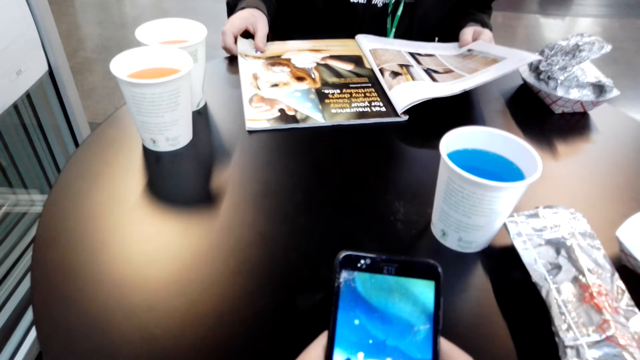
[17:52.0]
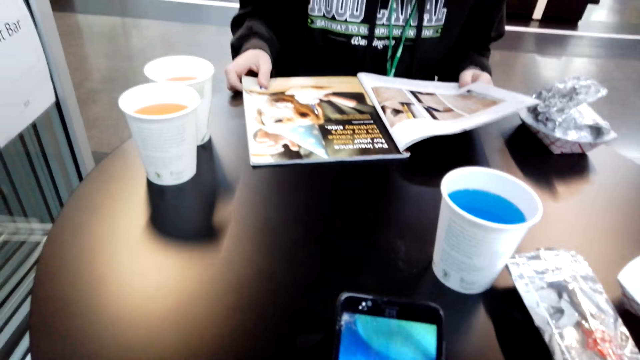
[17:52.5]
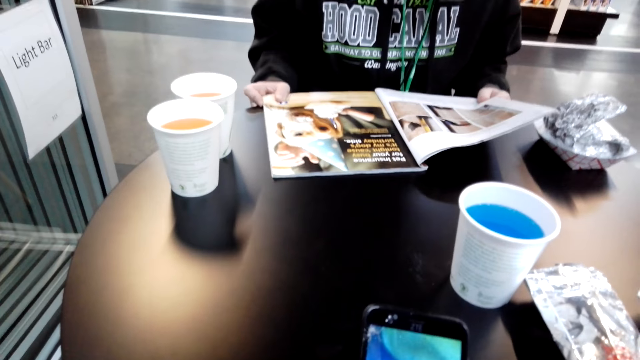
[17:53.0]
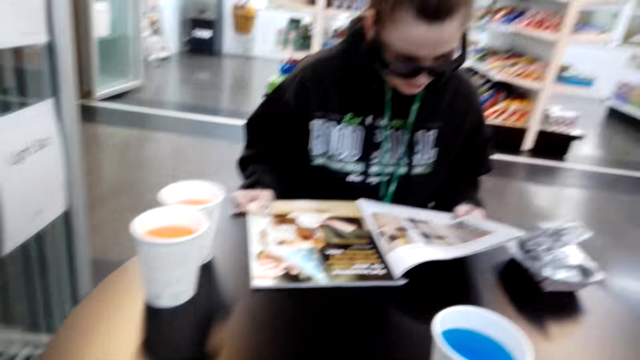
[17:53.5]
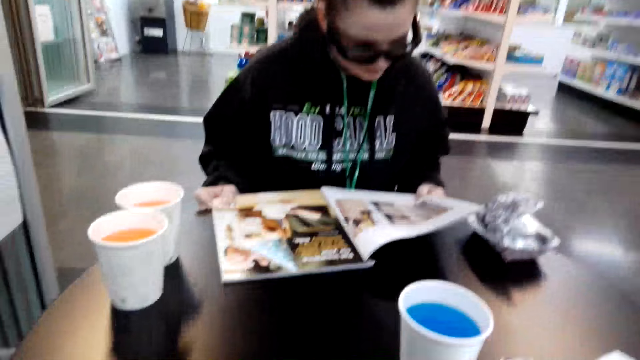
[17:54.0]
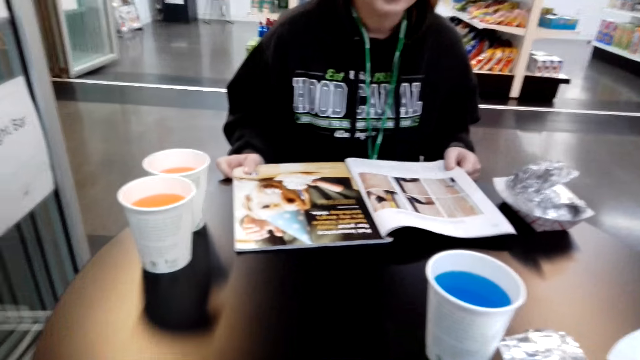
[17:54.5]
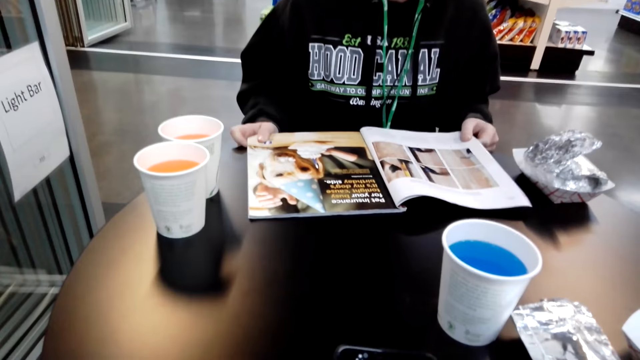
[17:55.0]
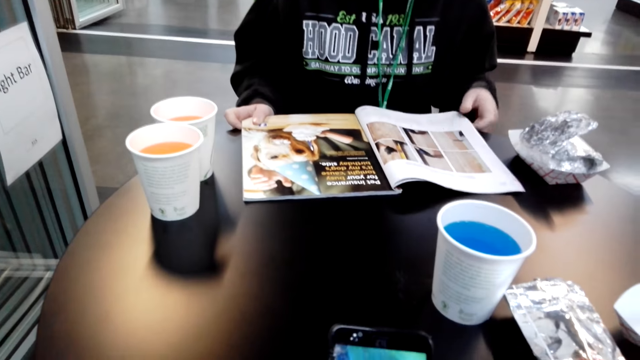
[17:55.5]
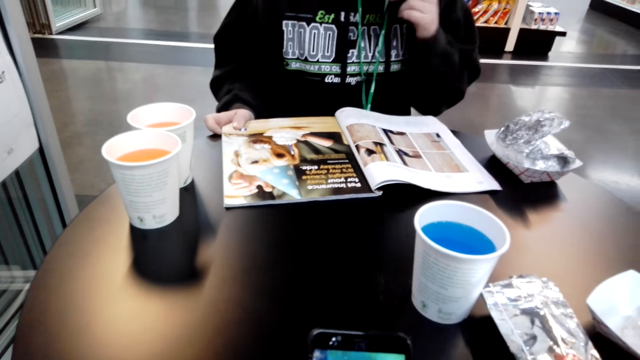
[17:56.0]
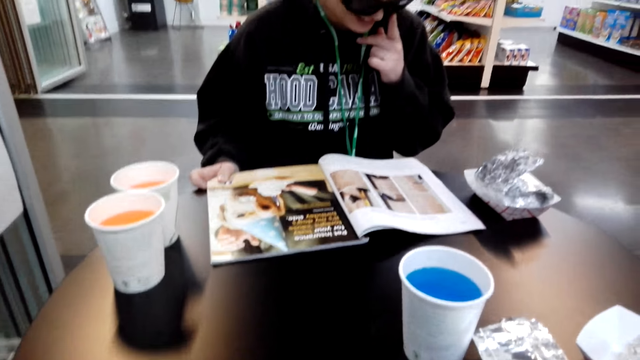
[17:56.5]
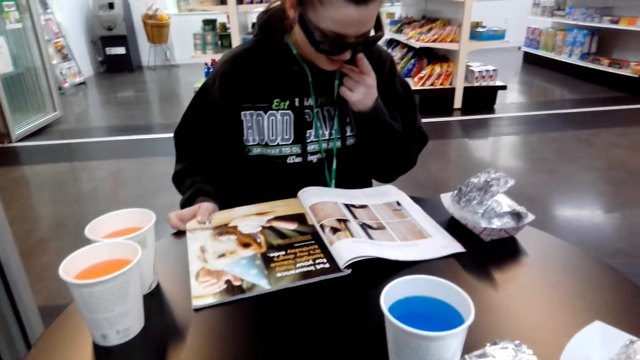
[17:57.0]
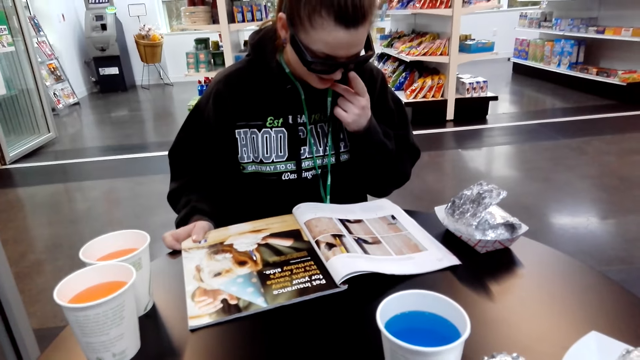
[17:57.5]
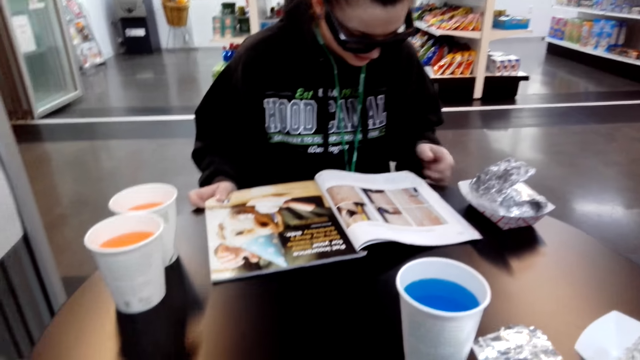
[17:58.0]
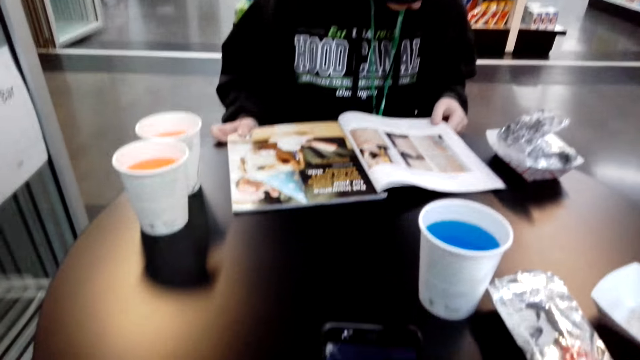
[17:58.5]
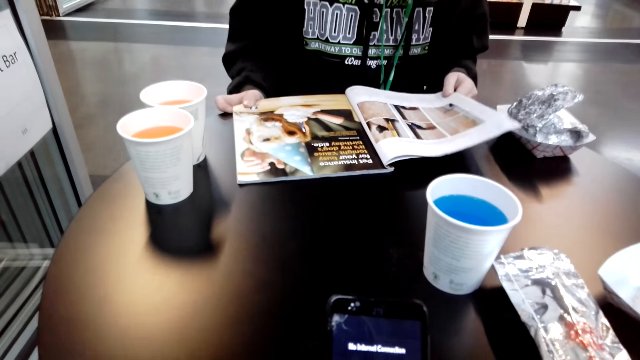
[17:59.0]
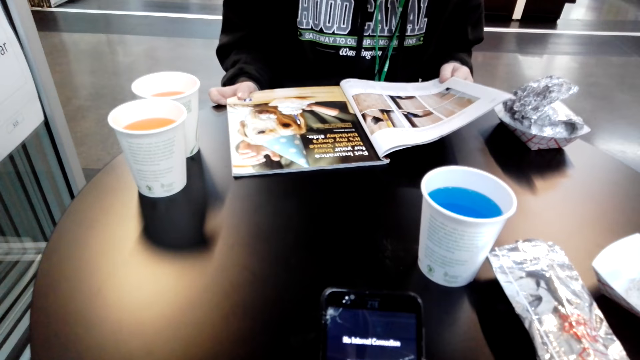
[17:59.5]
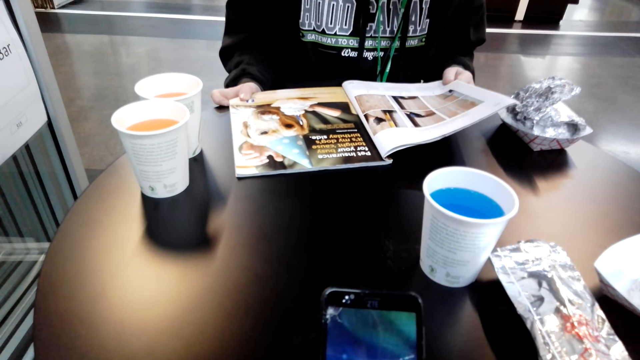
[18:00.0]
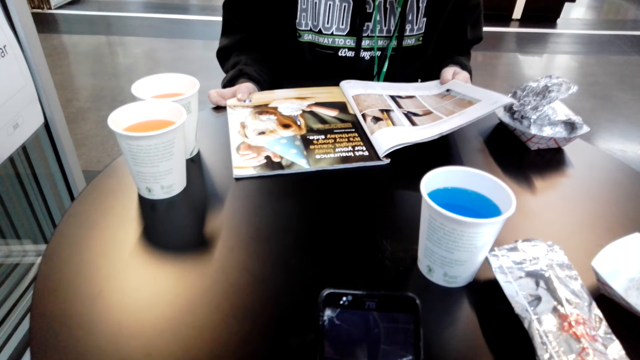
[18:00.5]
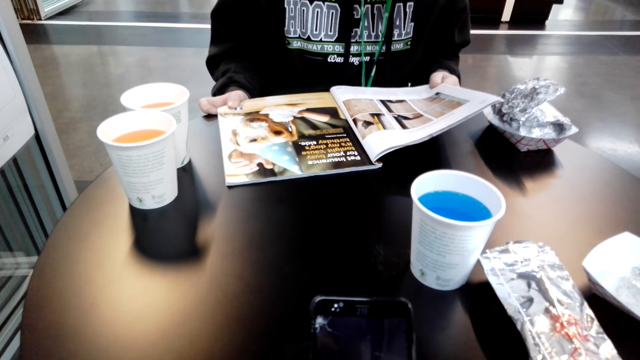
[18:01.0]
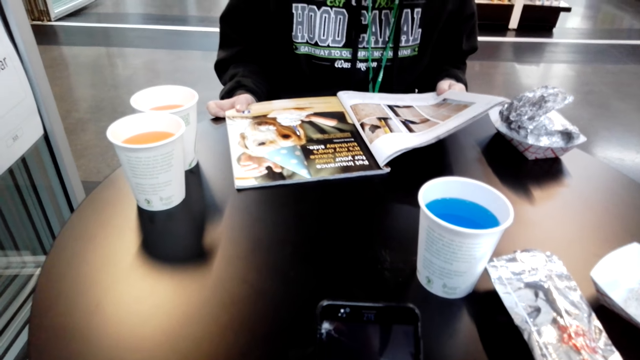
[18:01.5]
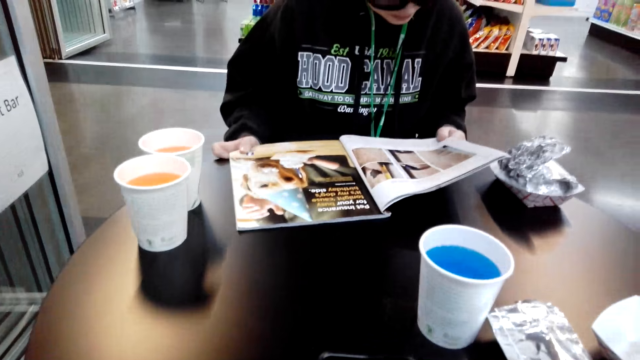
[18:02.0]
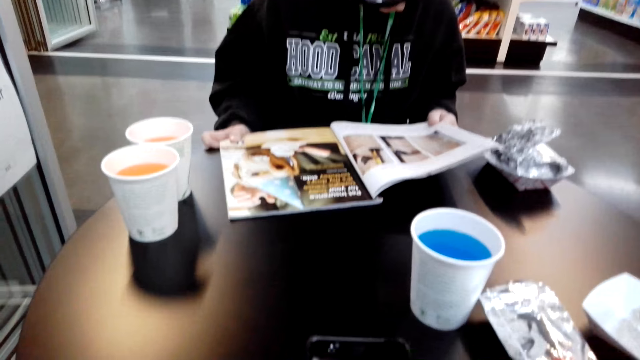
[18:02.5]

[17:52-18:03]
A woman reads a magazine, touches the face, converses with the camera wearer, and holds the book.

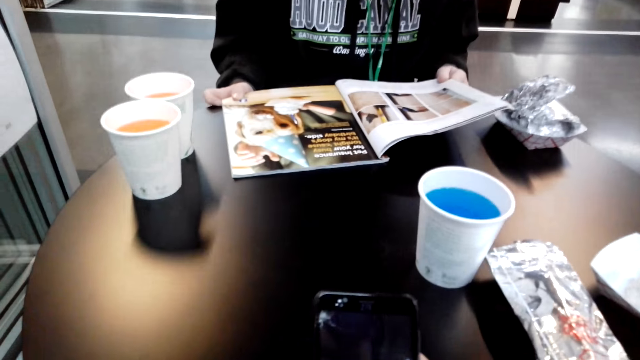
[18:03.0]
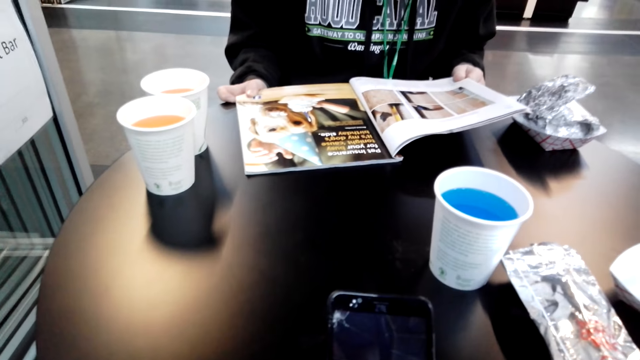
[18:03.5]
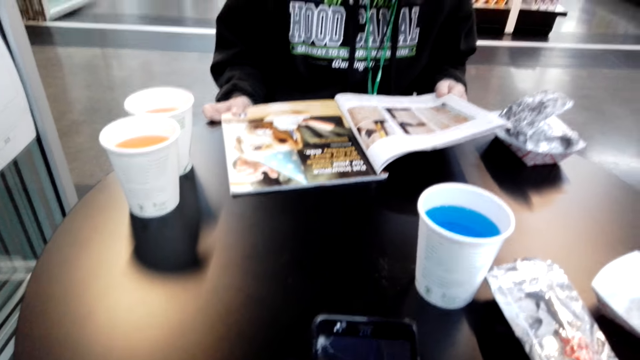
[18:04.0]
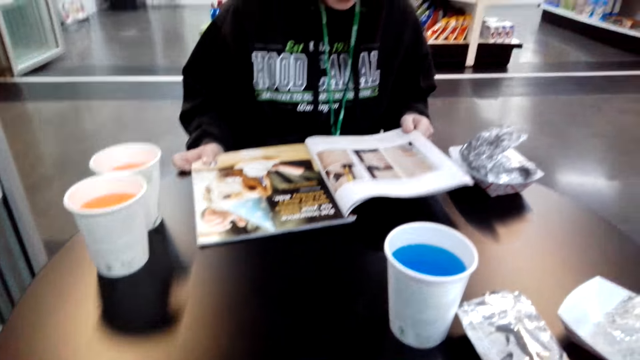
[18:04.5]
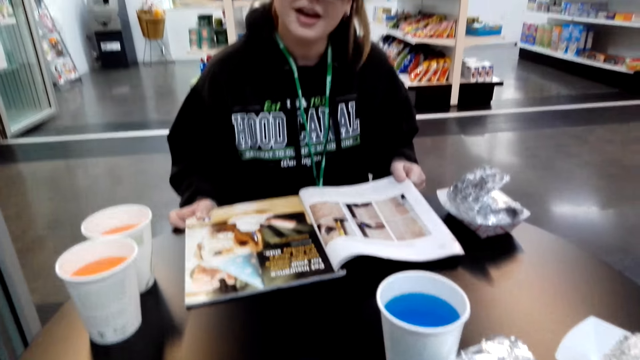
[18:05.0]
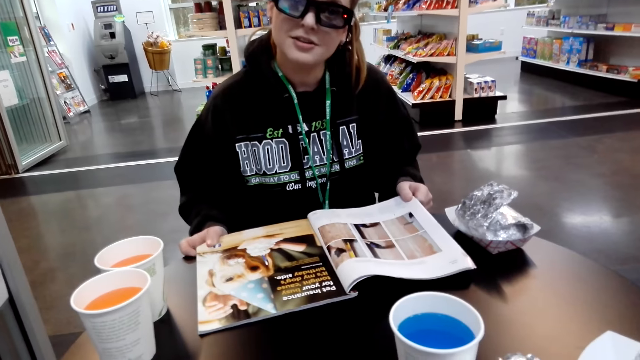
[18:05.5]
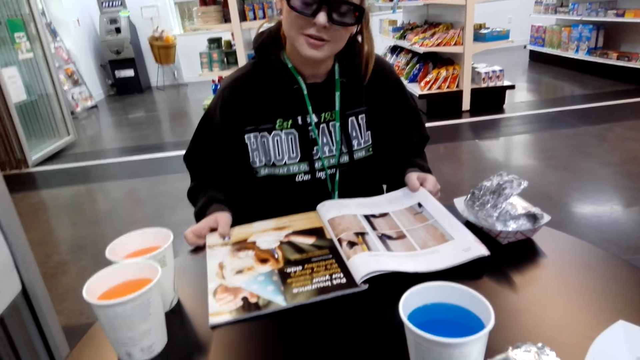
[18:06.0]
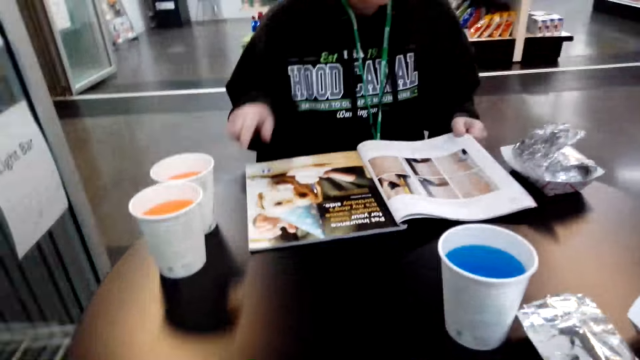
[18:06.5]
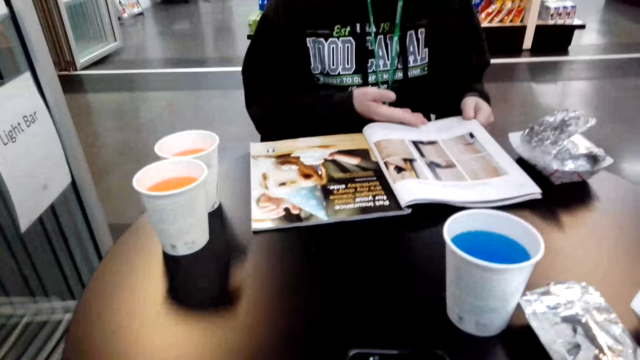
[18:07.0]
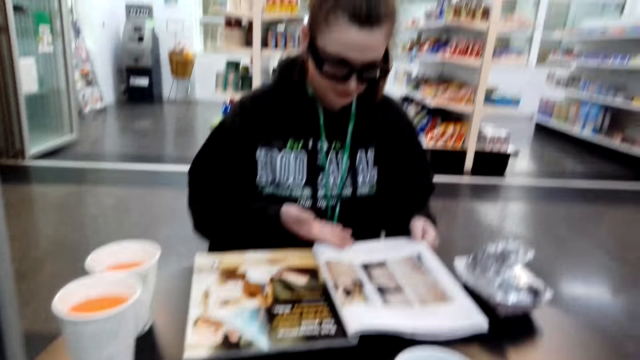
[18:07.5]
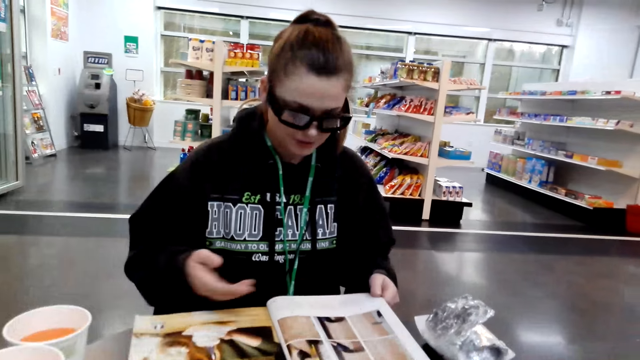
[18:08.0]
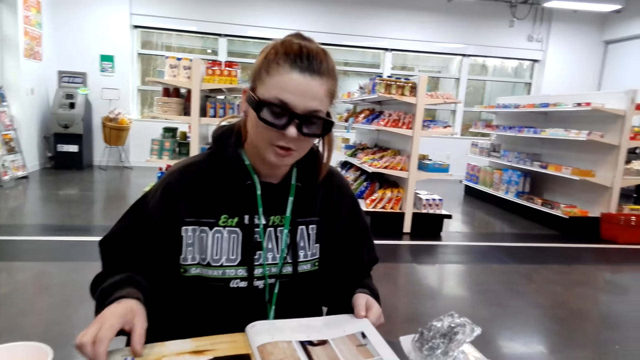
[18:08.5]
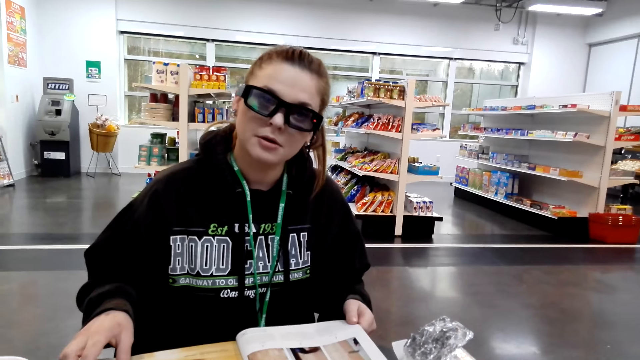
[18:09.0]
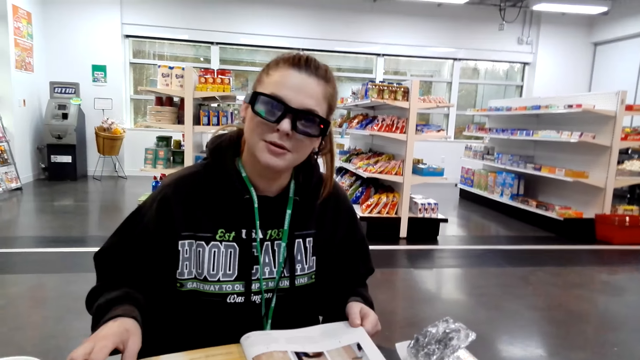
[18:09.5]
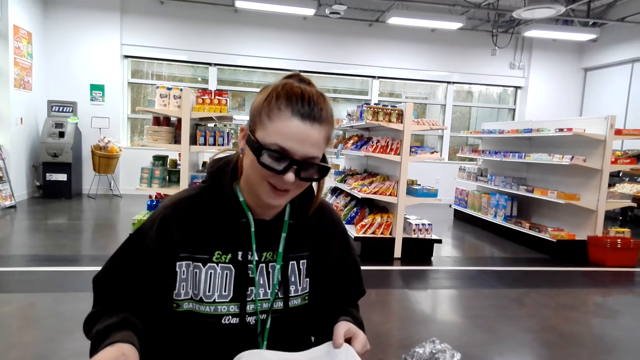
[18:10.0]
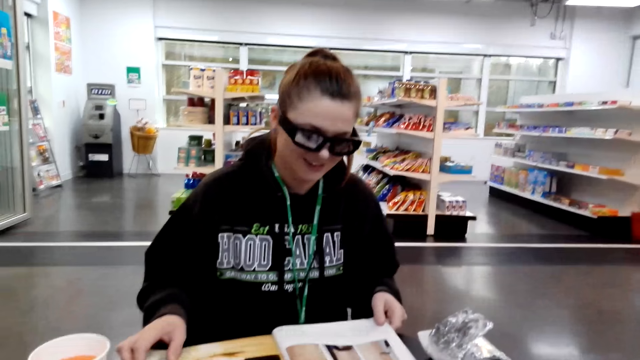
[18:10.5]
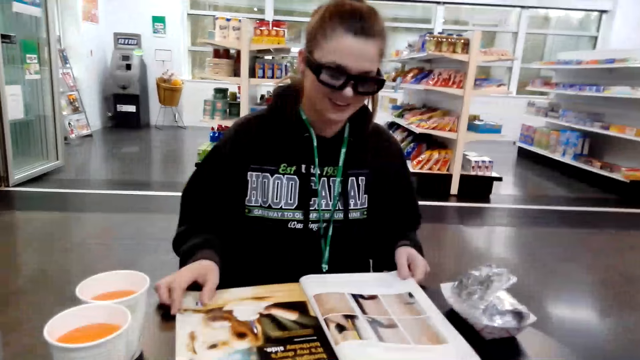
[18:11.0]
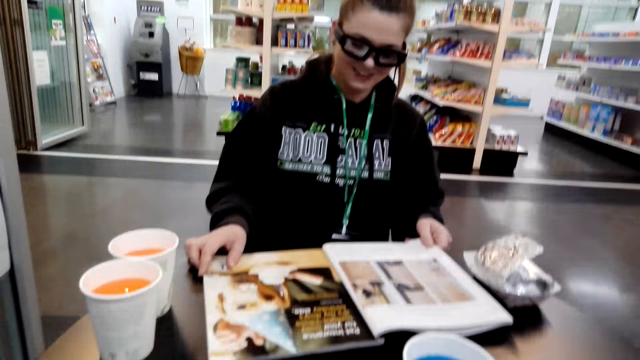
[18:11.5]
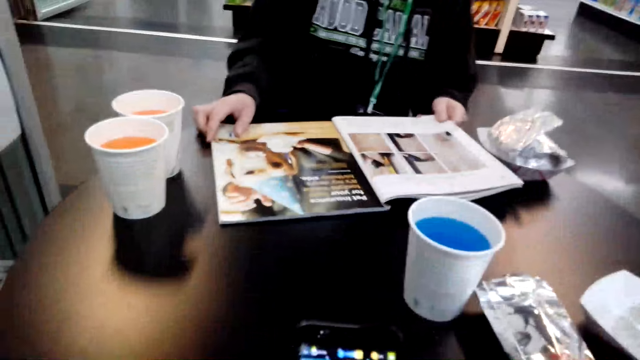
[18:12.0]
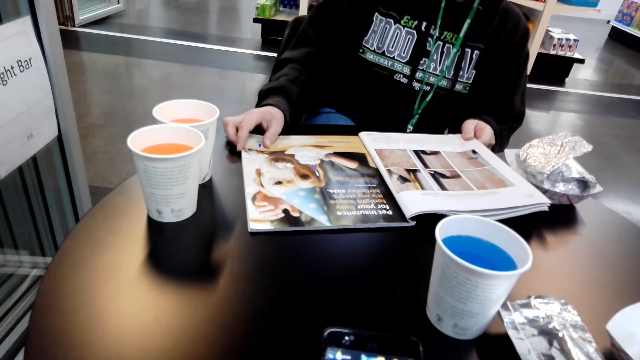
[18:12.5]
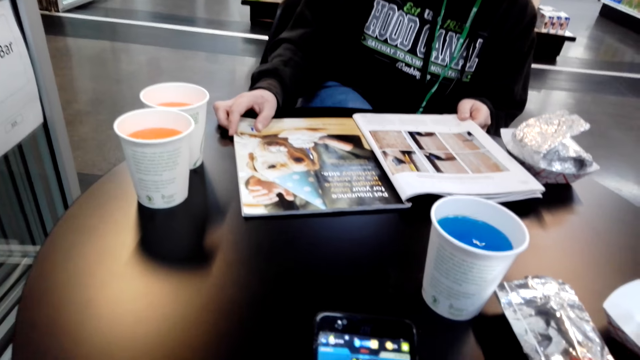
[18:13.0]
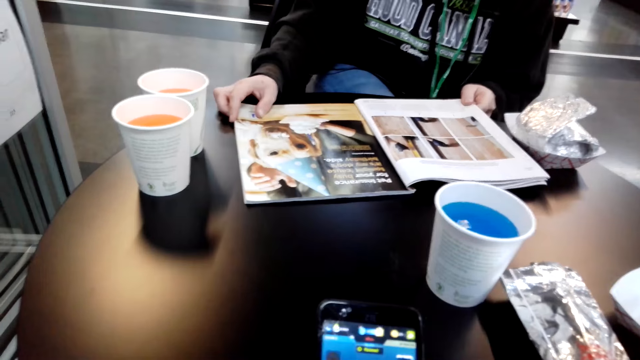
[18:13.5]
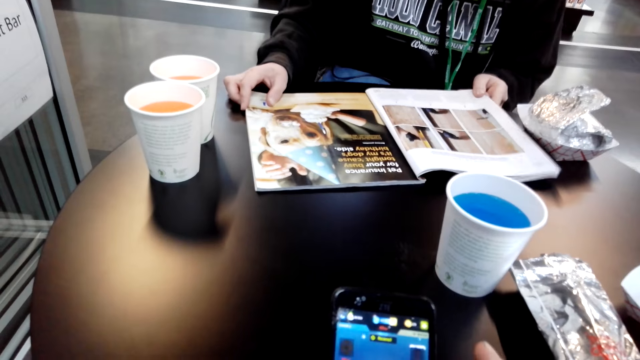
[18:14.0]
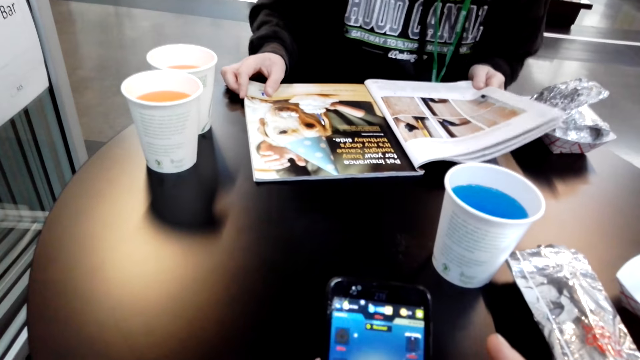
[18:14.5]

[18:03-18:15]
A woman holds a magazine. The woman stares at the camera wearer. The woman points at the book. The woman converses with the camera wearer. The woman looks at the book. The woman adjusts the sitting position.
